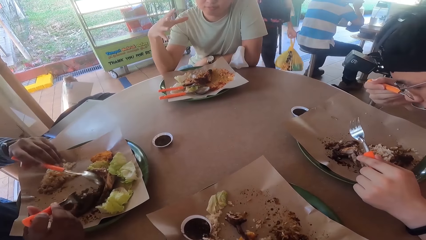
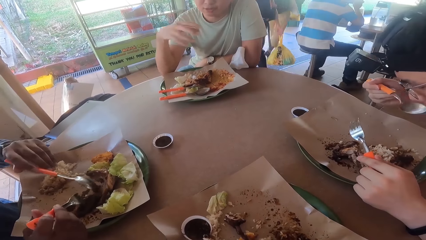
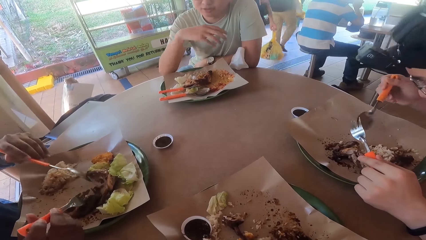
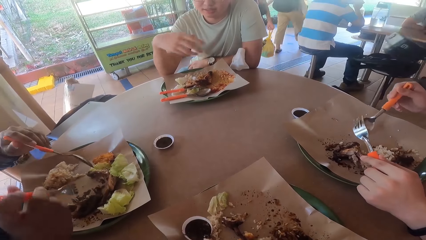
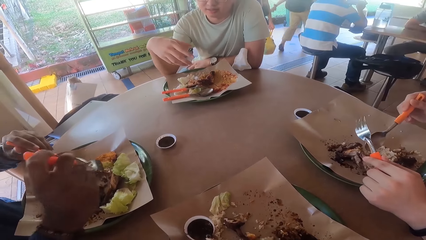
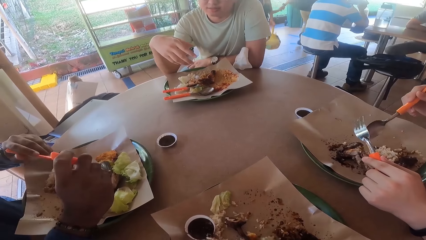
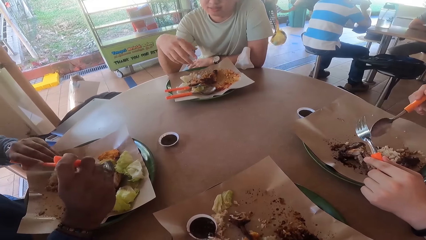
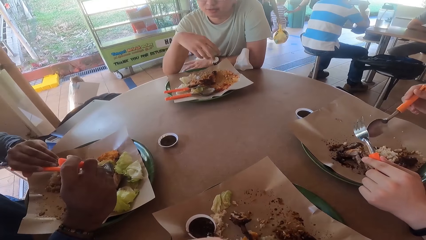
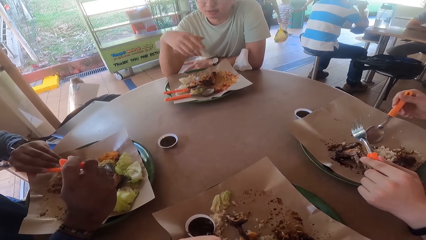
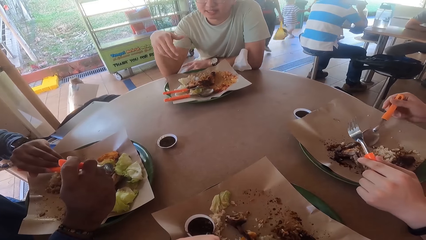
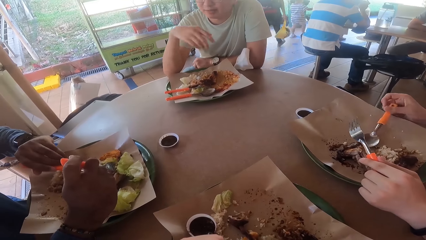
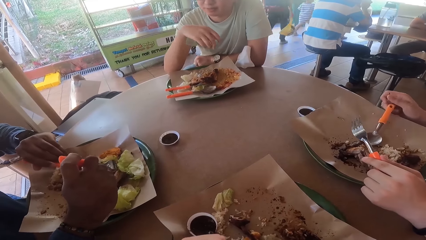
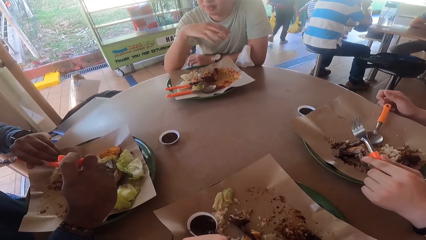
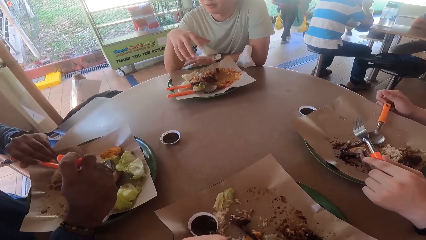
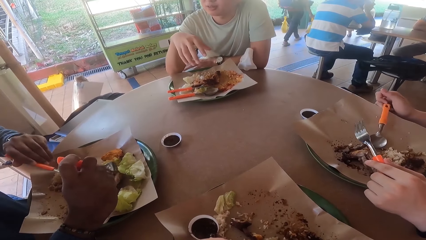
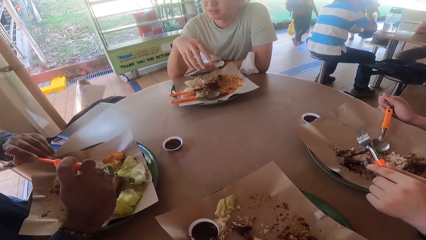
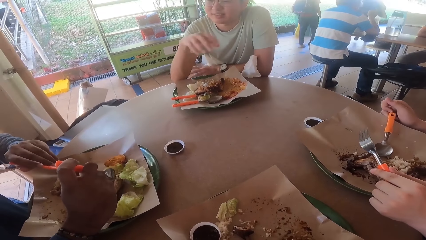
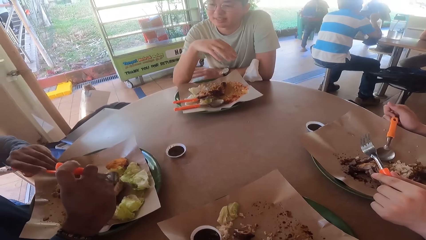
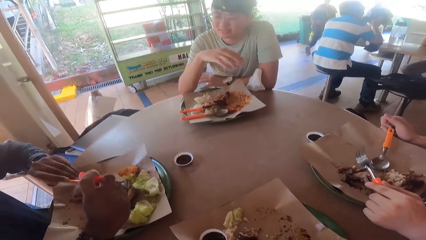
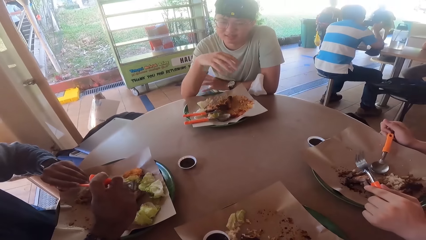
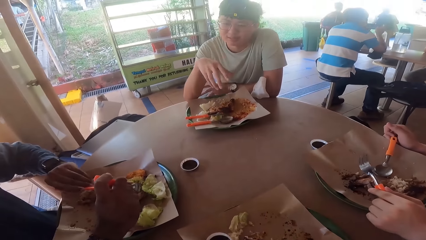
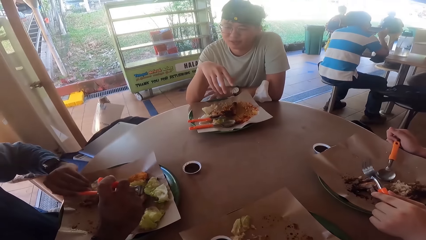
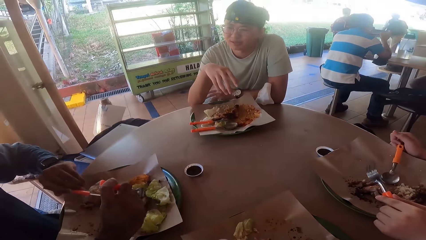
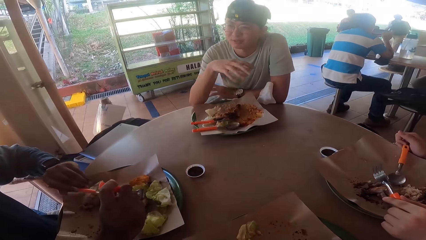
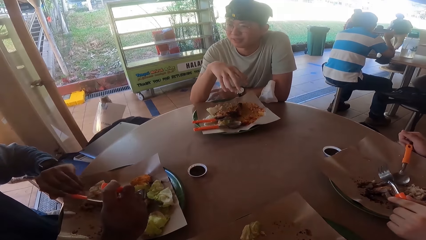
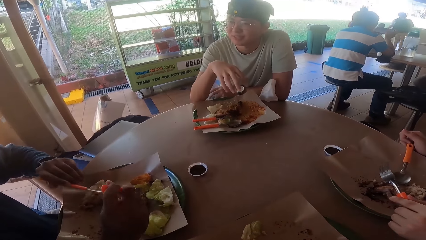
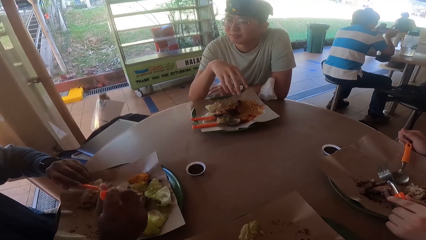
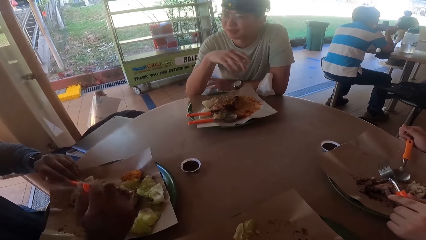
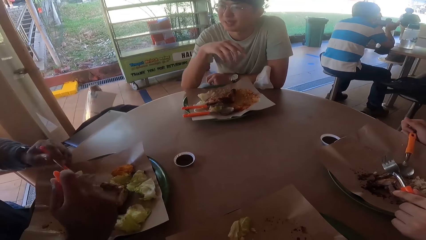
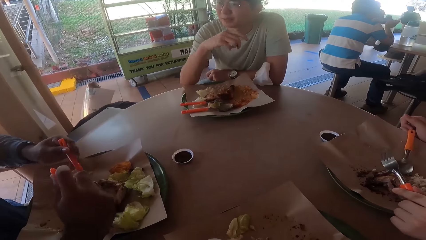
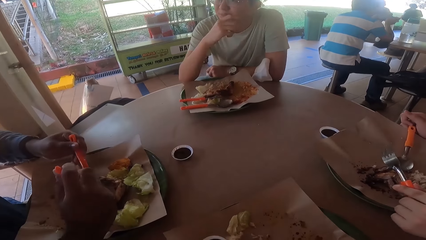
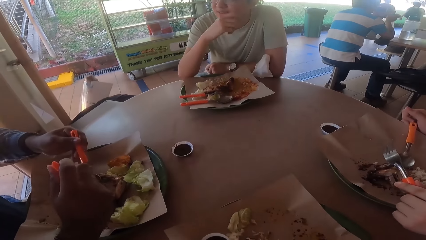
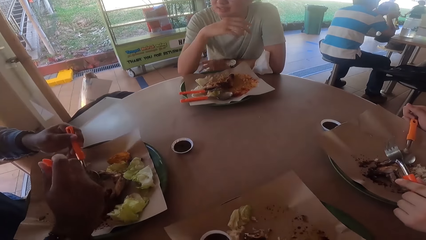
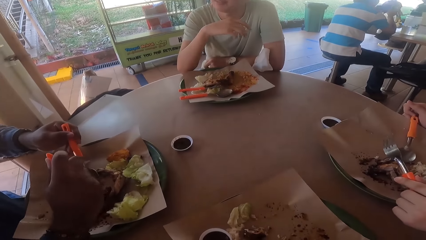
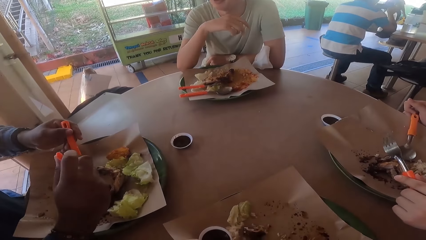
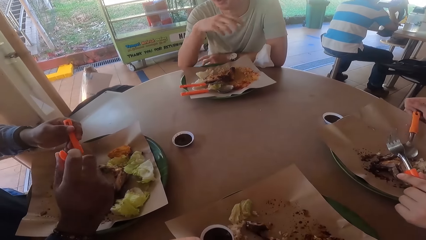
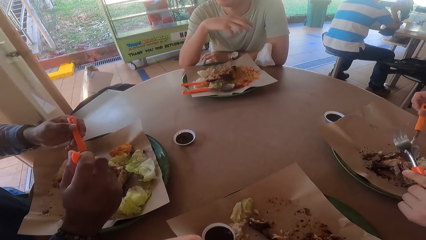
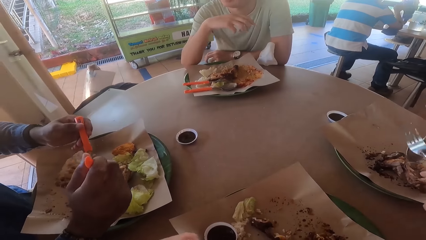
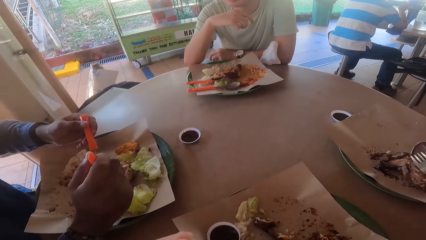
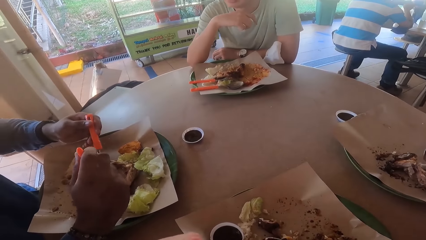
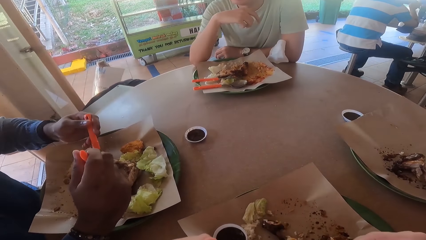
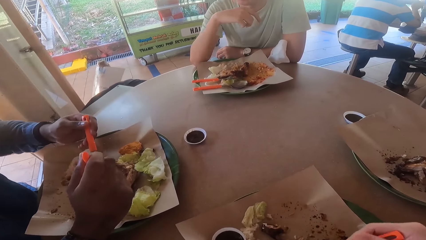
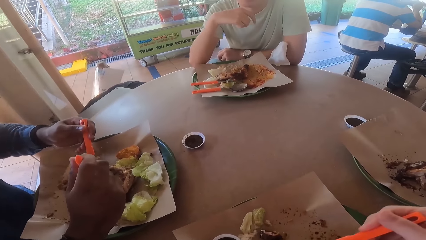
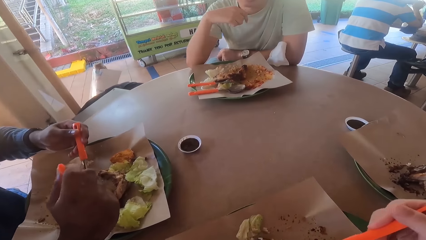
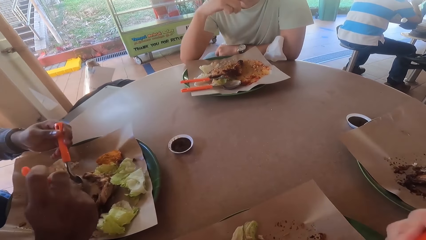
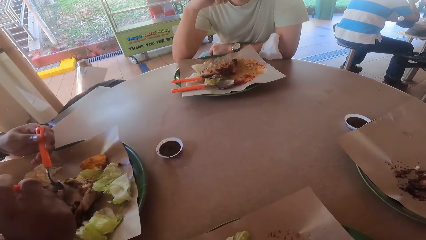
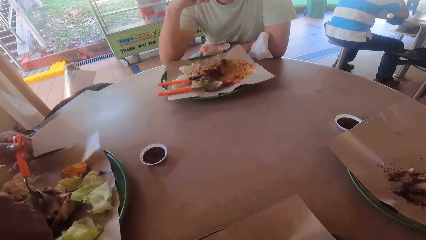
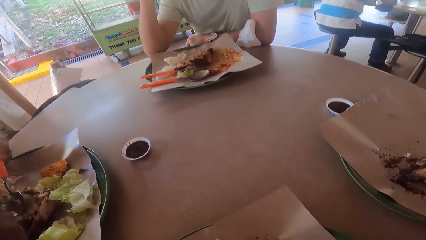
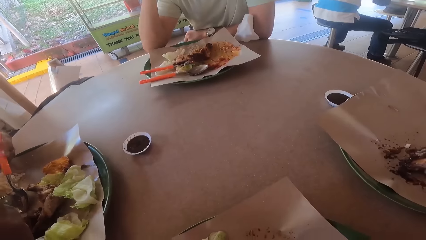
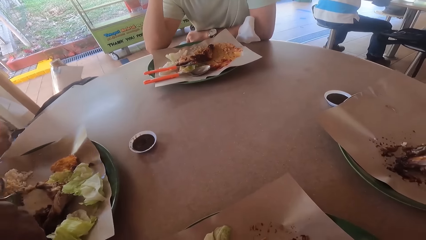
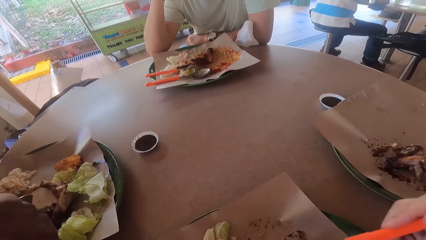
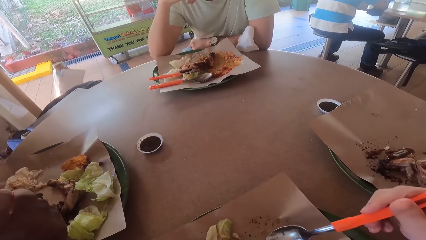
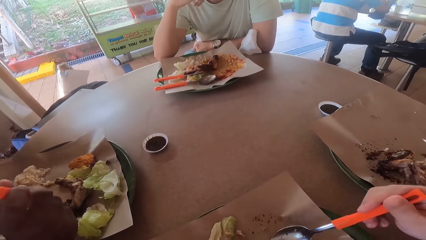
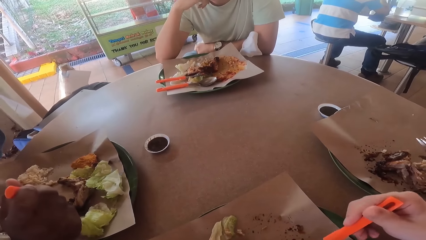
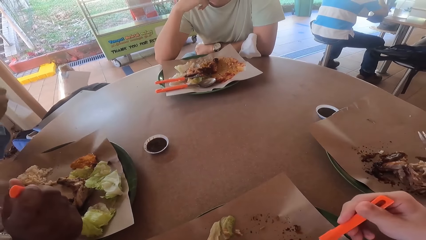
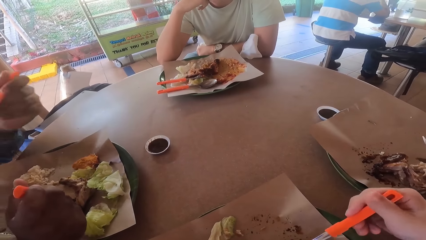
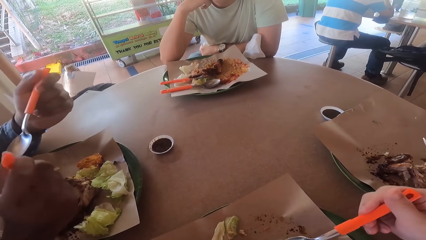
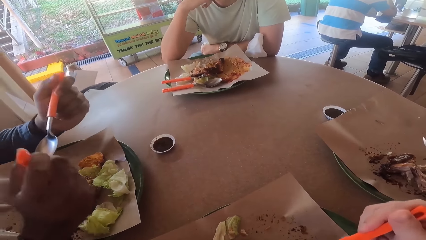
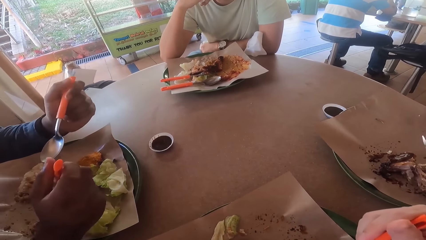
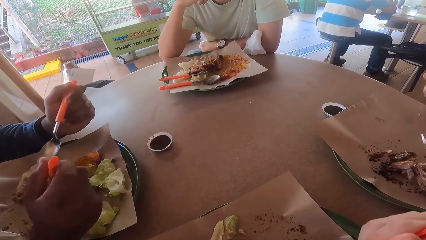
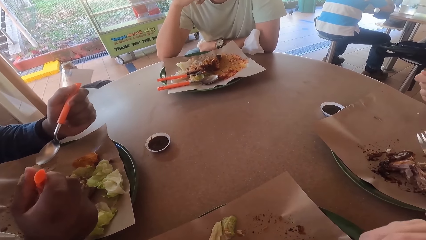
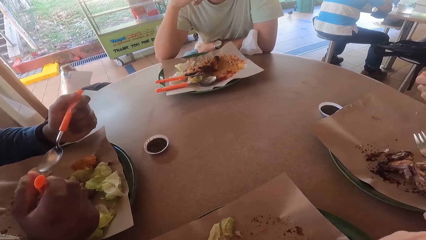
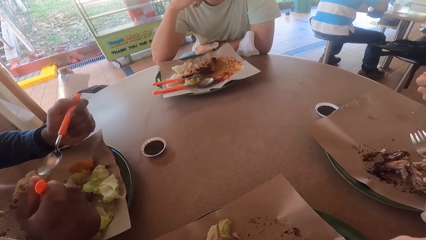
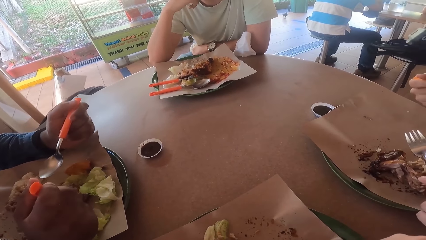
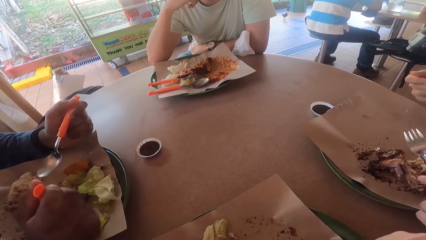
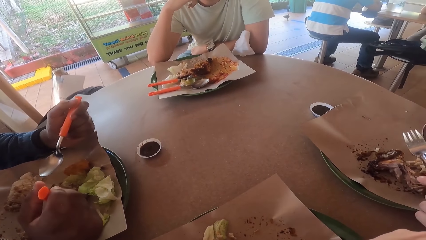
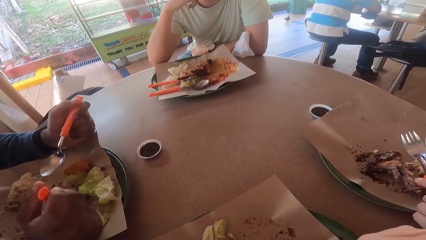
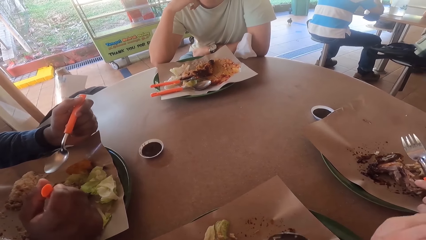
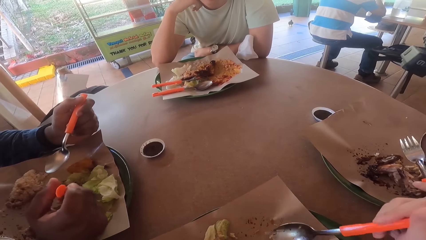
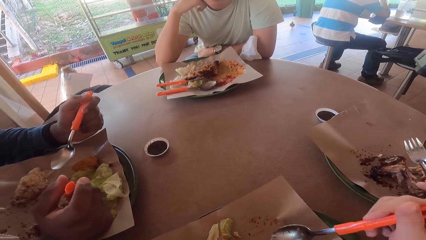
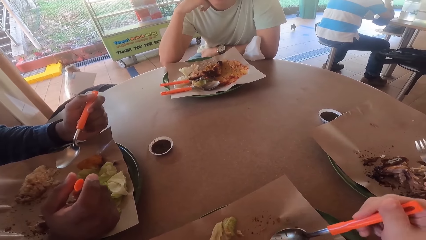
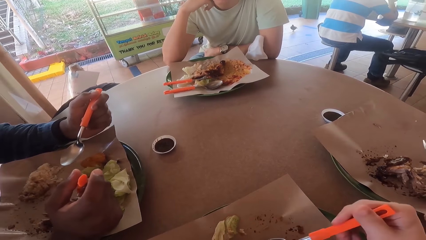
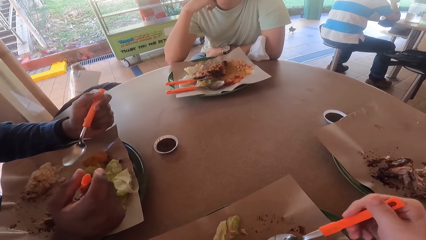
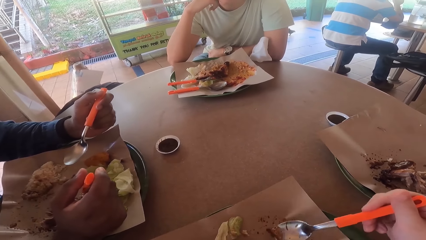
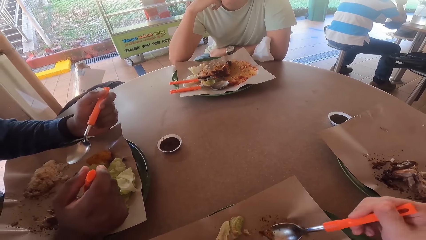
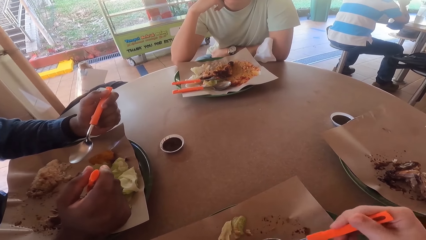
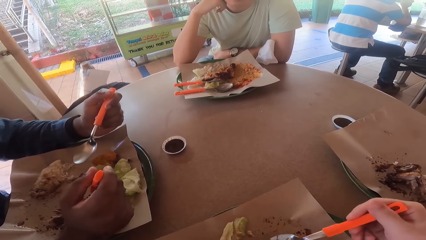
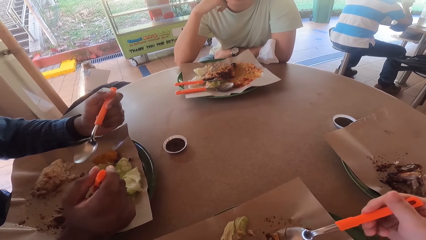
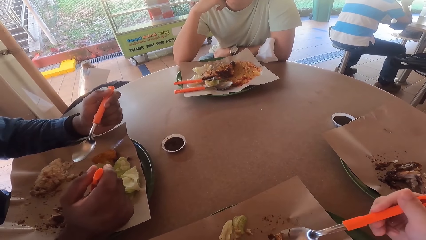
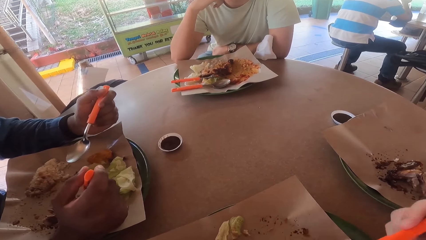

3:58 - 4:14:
A man places a spoon on his plate. Another man eats from his plate.
